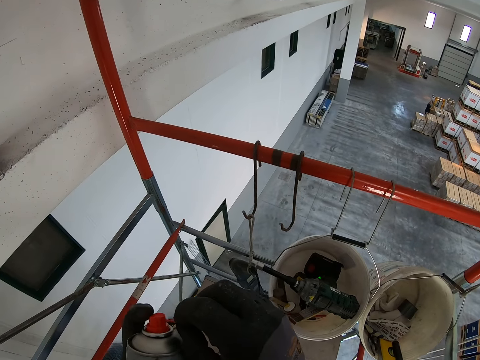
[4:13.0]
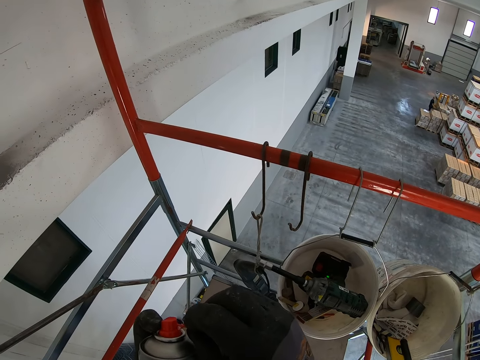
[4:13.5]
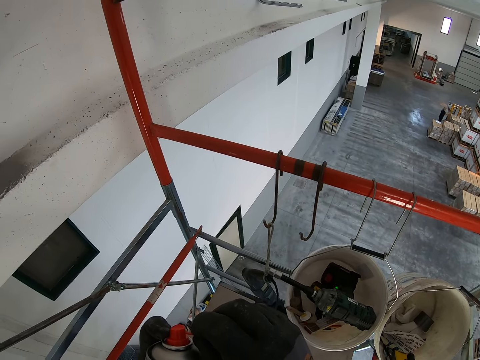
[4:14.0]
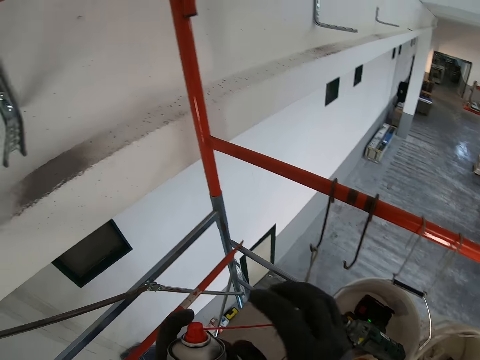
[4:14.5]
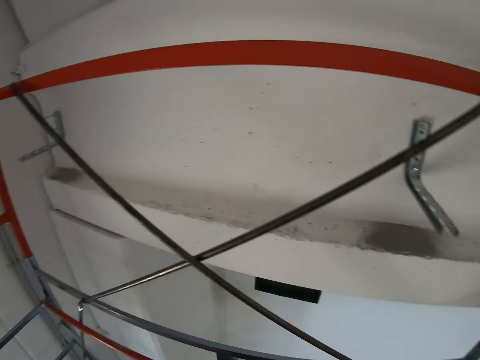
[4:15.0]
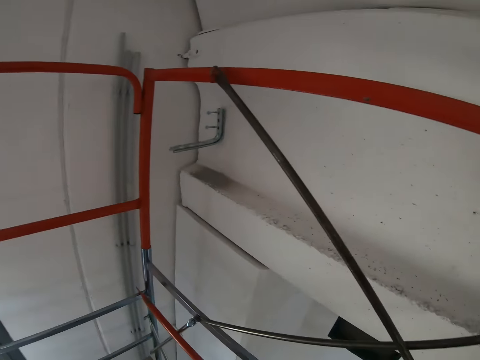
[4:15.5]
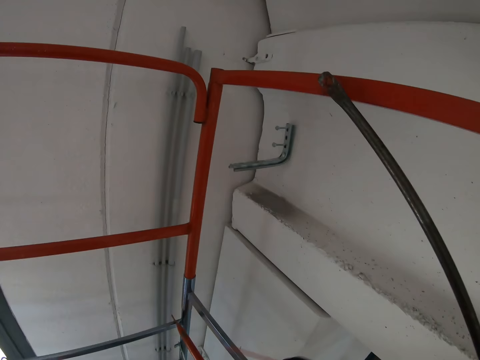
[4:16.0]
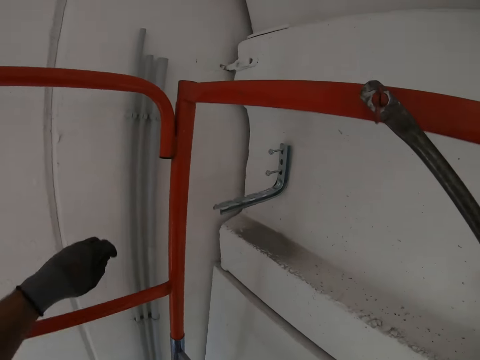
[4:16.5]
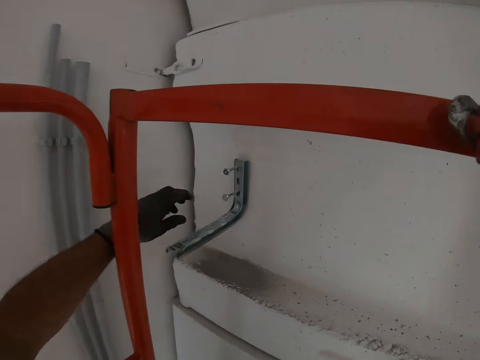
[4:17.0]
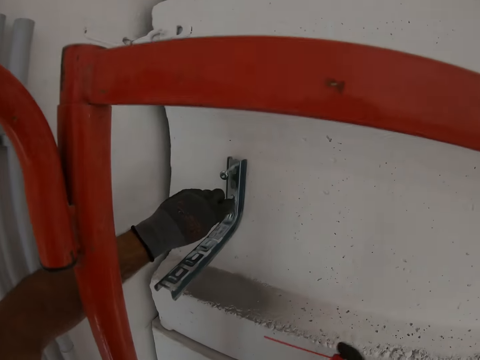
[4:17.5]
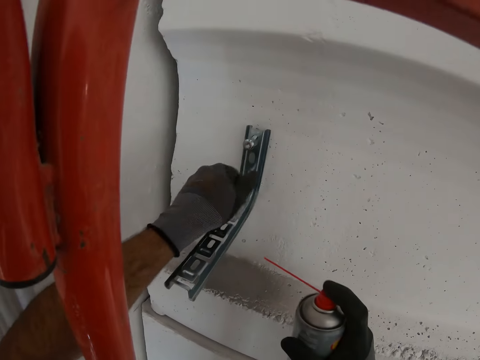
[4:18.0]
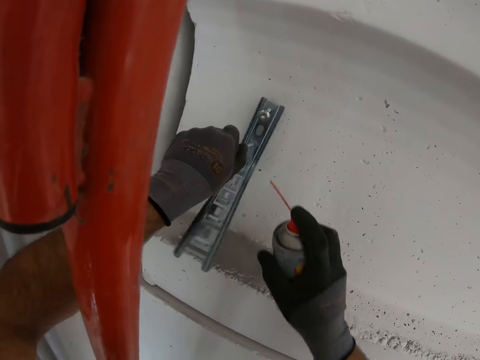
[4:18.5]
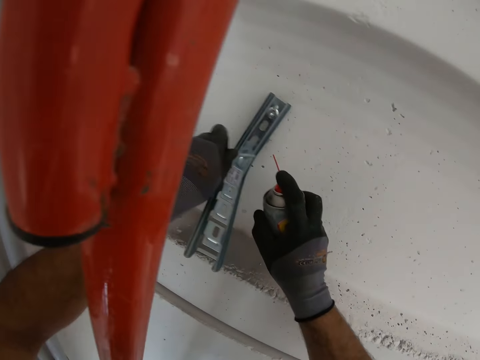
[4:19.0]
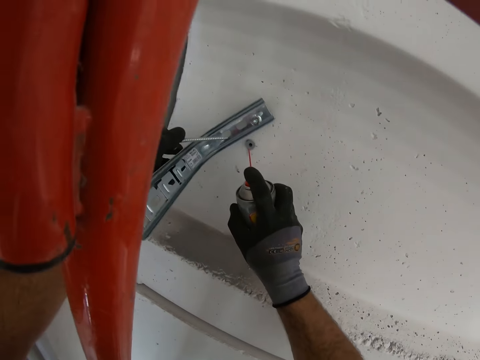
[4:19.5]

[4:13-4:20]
The camera wearer fixes the bottle.

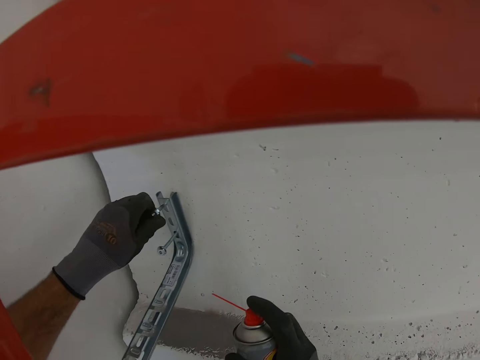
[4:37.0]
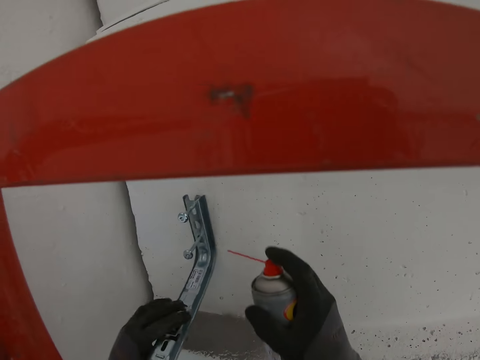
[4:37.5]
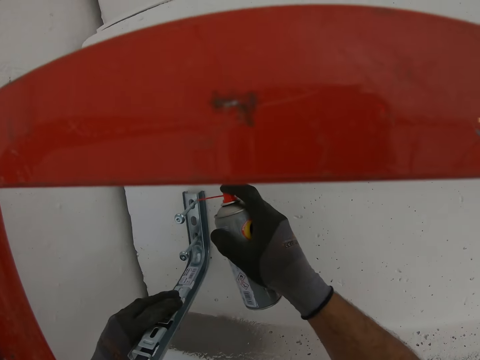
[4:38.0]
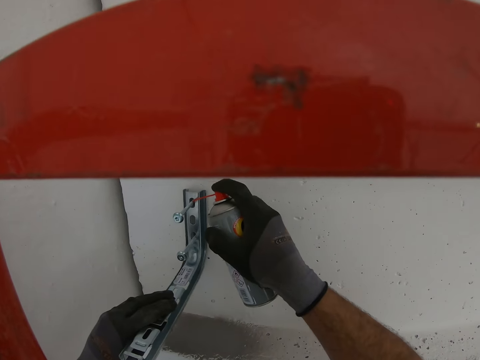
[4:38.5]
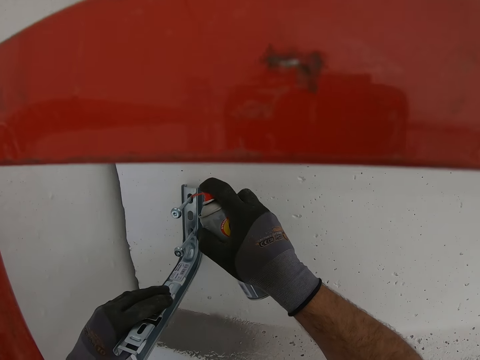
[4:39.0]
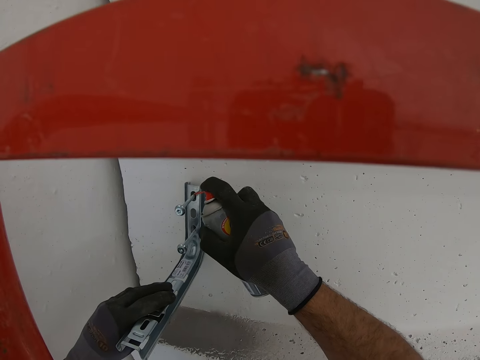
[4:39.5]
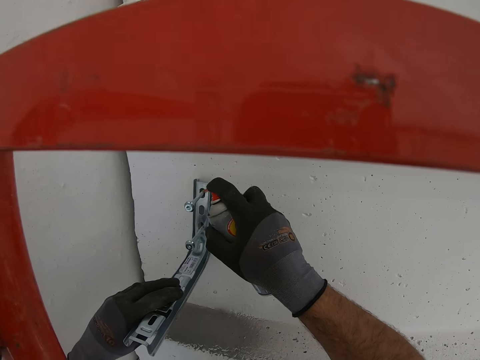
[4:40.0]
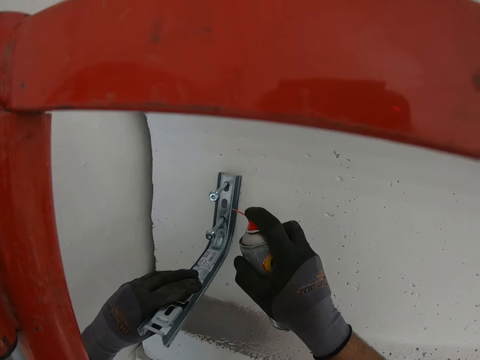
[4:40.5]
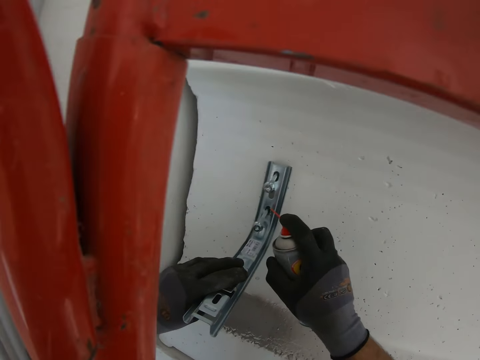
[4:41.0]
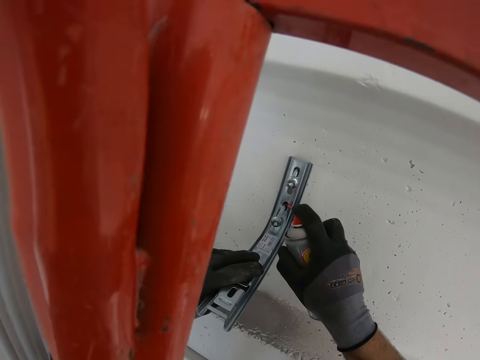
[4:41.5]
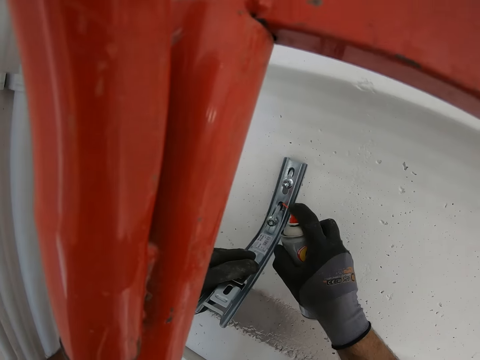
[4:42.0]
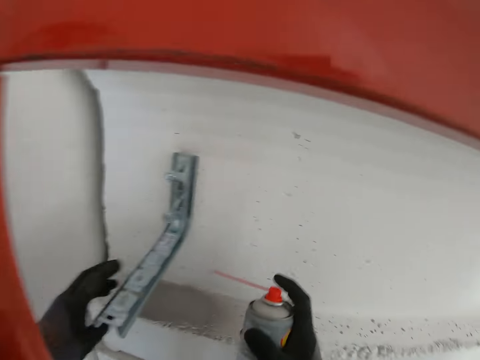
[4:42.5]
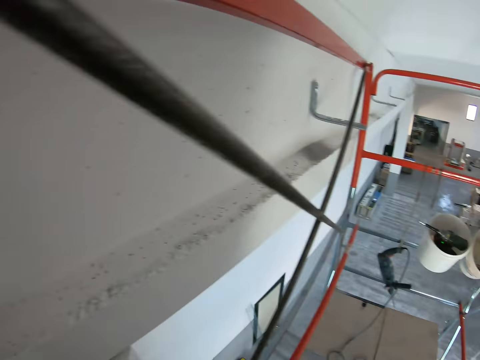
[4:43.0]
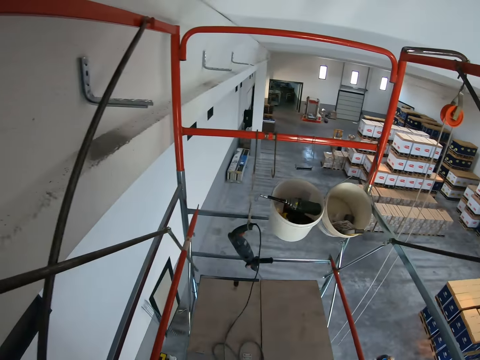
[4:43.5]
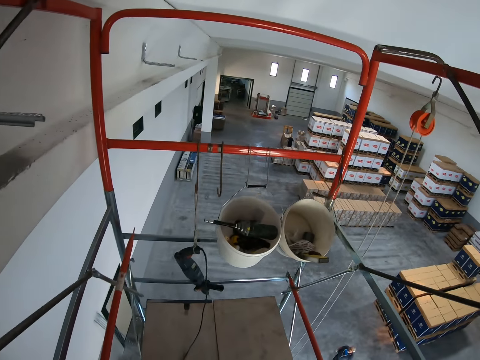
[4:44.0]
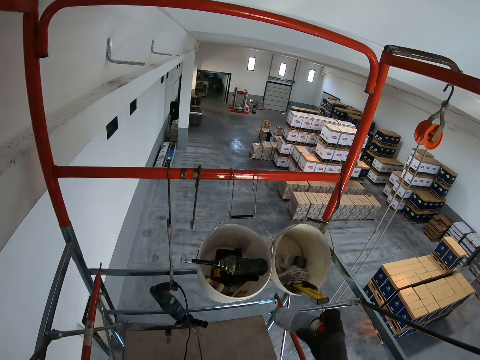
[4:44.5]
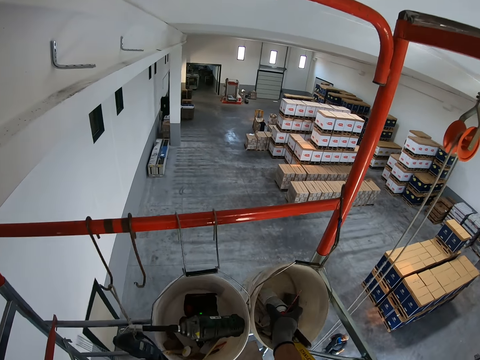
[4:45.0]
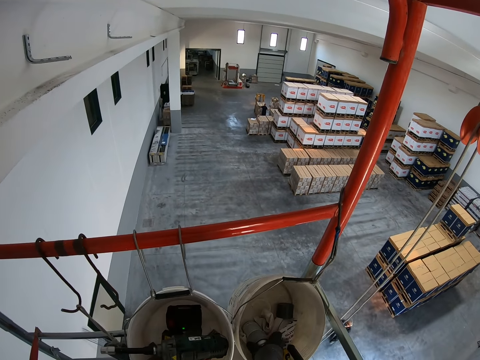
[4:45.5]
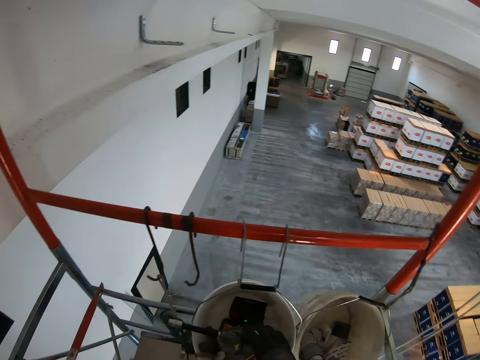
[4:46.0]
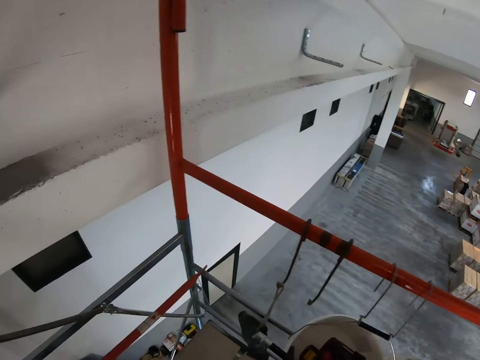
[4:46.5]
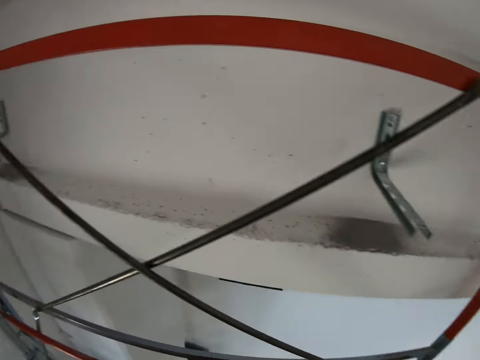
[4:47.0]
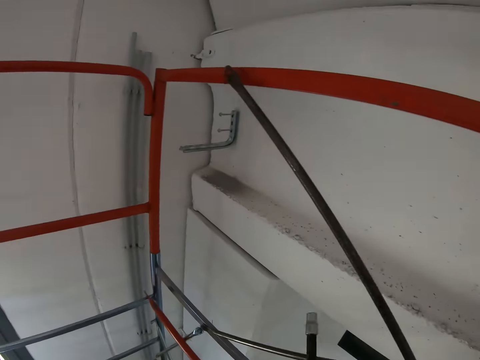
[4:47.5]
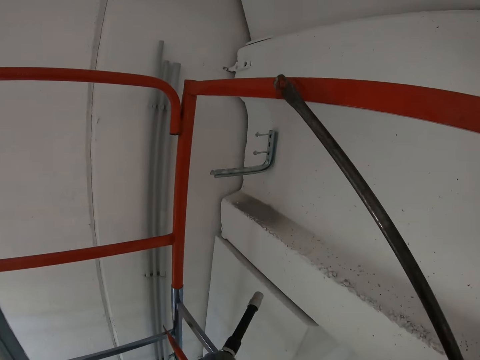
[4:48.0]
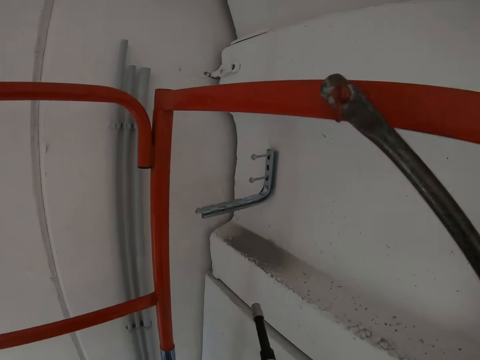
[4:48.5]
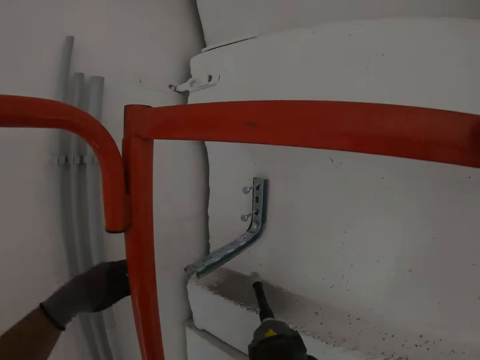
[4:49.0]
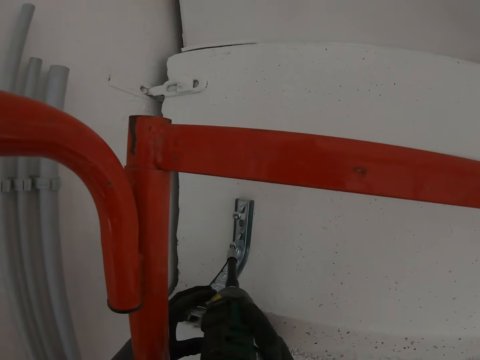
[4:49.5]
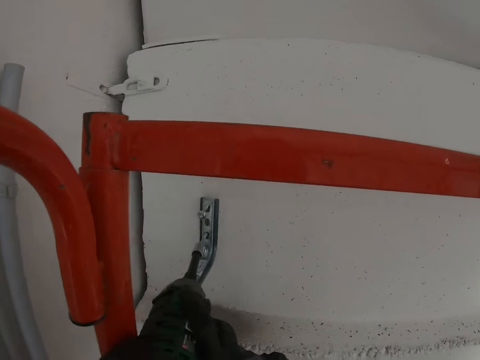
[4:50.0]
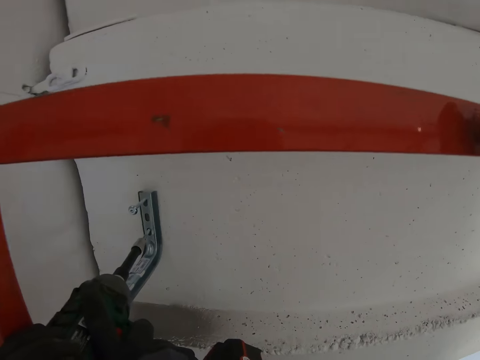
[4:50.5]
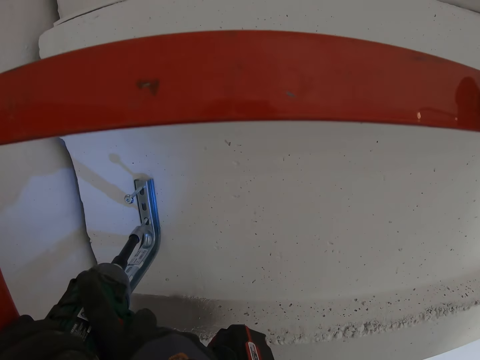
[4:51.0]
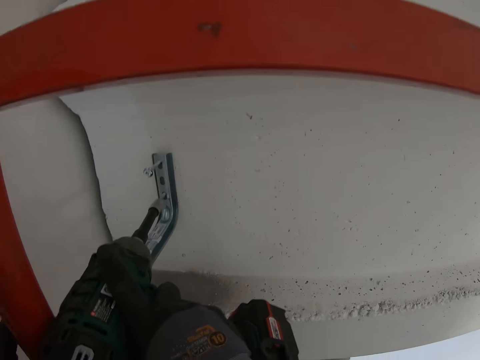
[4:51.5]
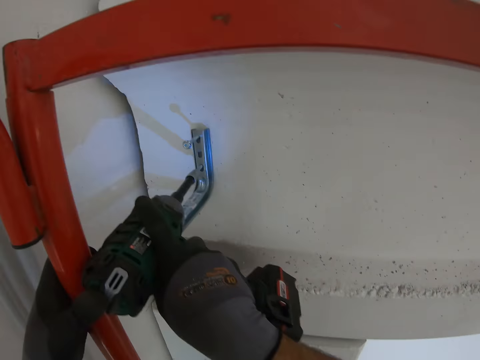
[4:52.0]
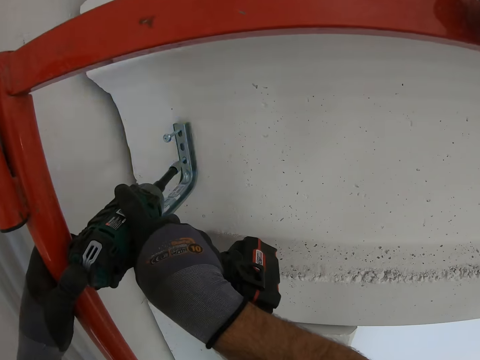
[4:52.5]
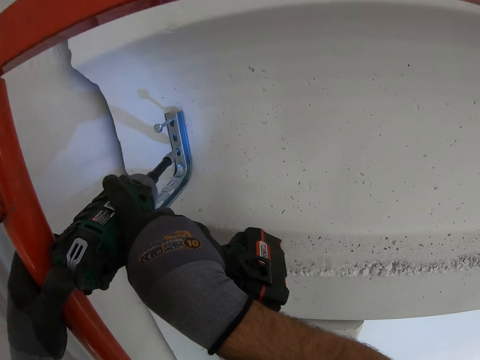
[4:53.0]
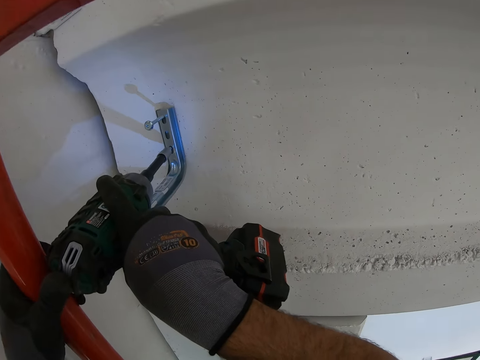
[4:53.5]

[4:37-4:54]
The camera wearer puts something in the wall. They walk on the ladder. They are returning the glue on the bucket. They pick up the Nutrunner. They walk at the construction site. They tighten the nut with the machine. Using a nail gun, they are putting metal on the wall.

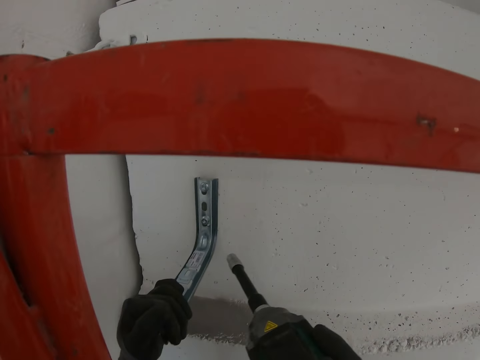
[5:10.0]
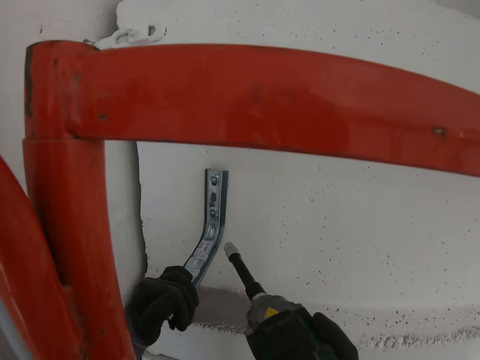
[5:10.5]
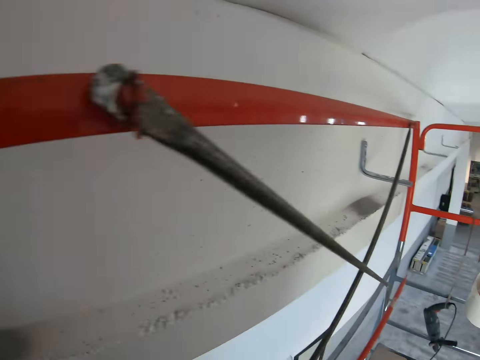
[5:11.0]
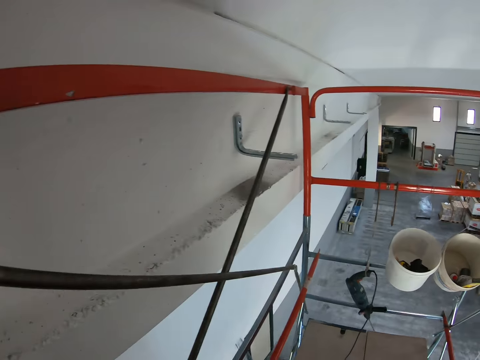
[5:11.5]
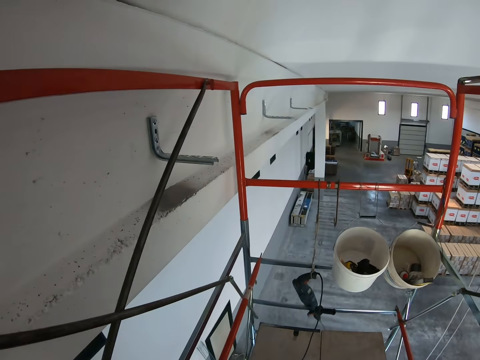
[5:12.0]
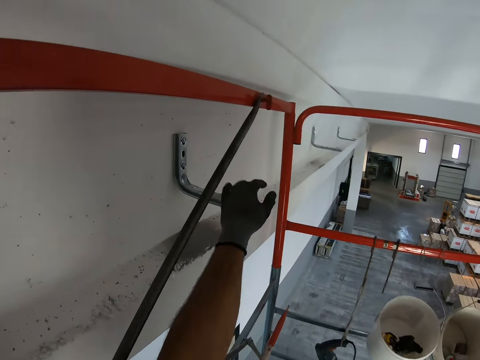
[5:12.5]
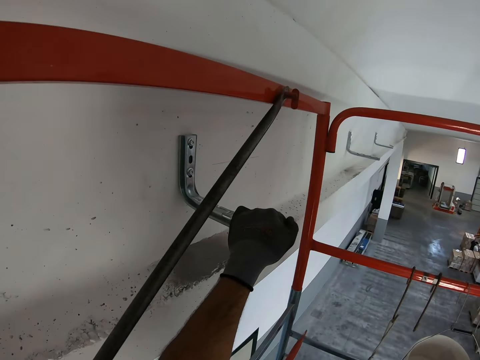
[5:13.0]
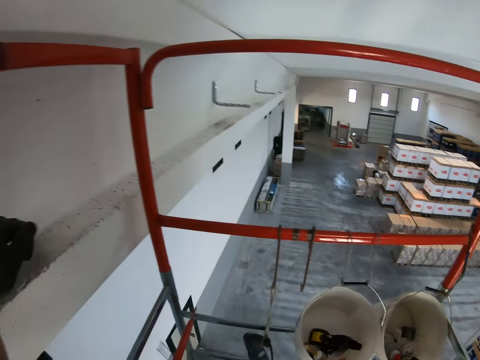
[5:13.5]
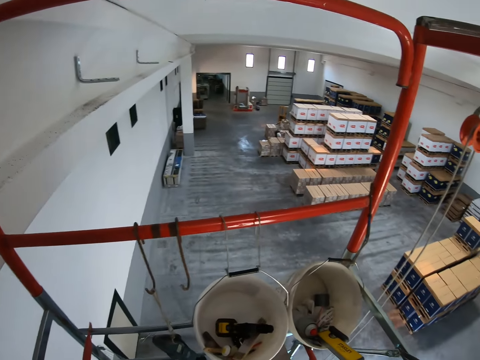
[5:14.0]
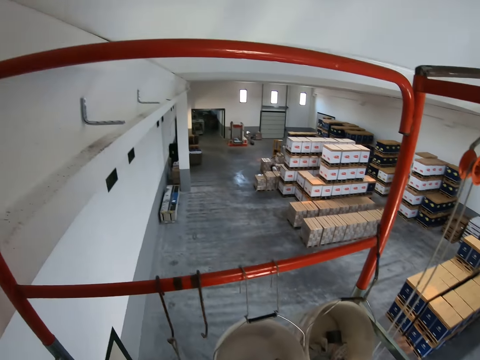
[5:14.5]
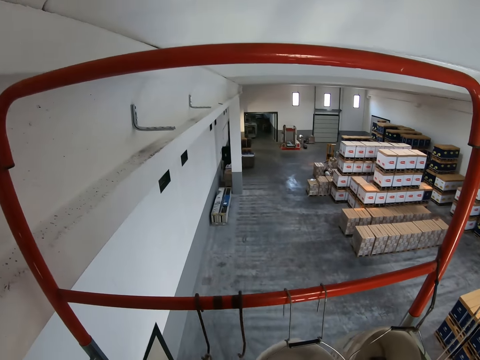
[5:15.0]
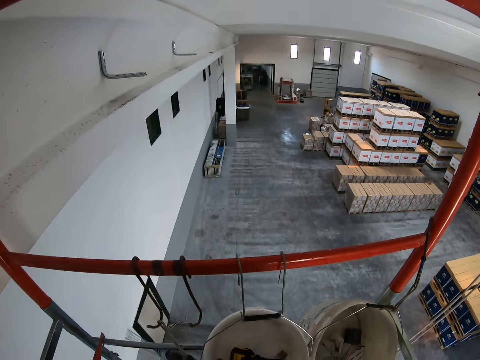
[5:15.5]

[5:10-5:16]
The camera wearer shakes the metal. They look around the construction site. They are testing the metal on the wall. They shake the metal.
